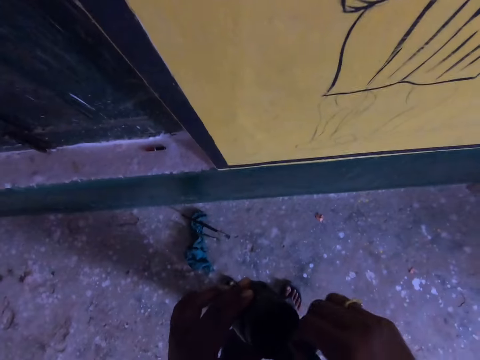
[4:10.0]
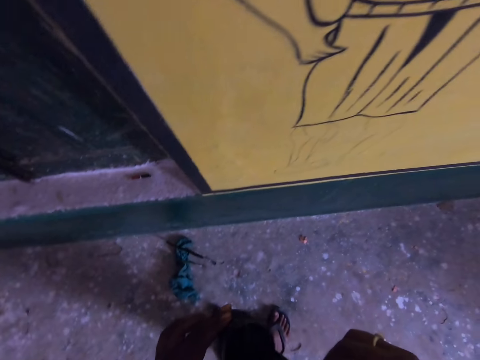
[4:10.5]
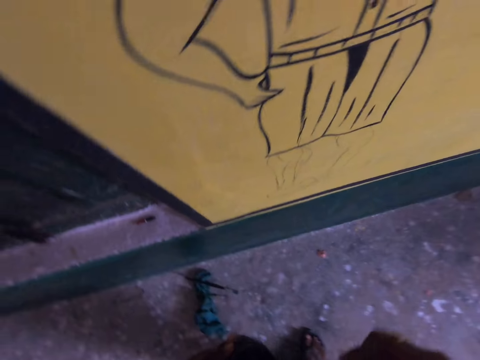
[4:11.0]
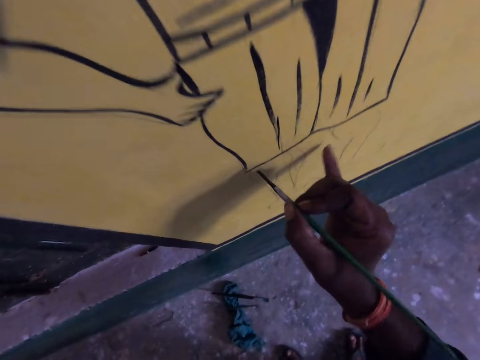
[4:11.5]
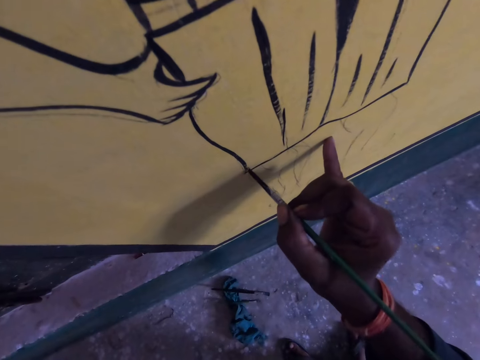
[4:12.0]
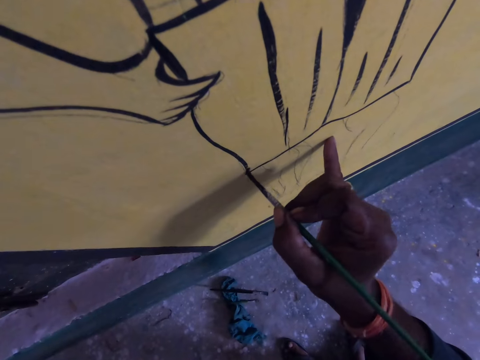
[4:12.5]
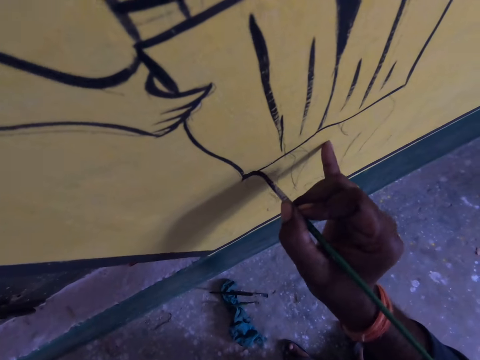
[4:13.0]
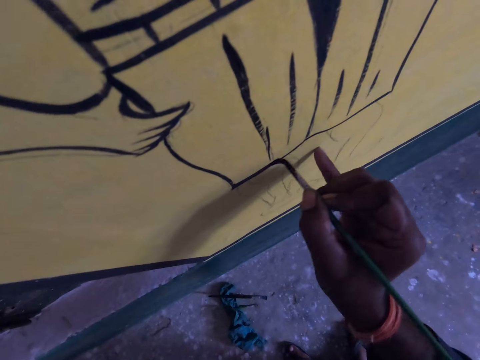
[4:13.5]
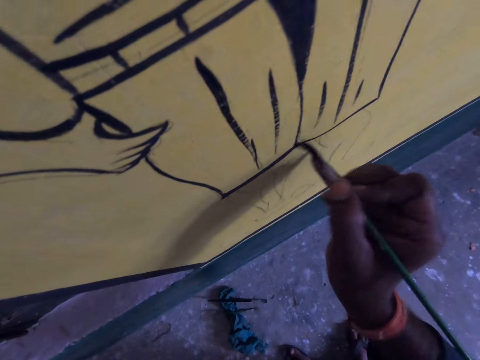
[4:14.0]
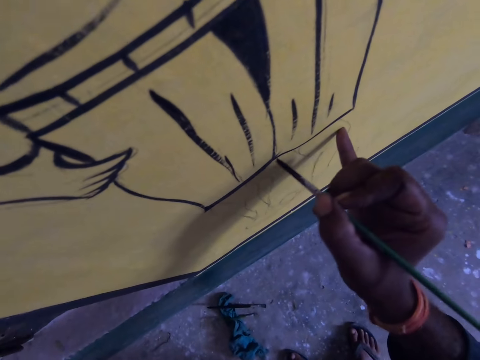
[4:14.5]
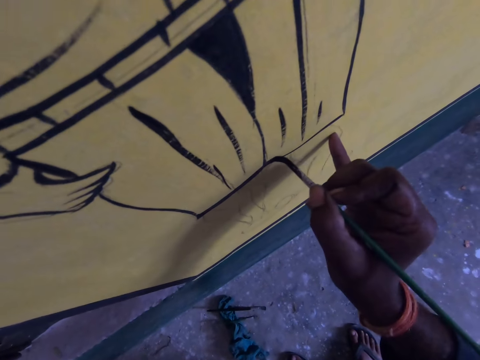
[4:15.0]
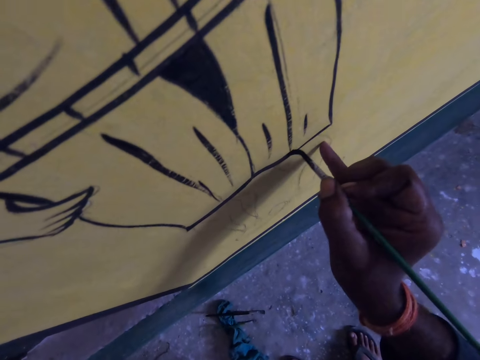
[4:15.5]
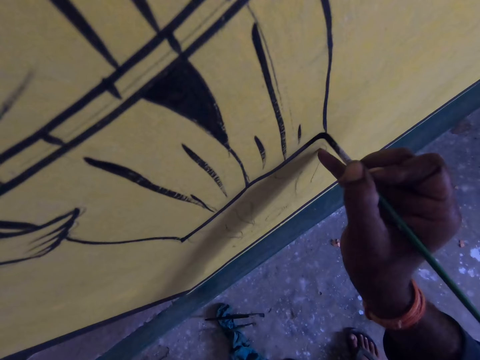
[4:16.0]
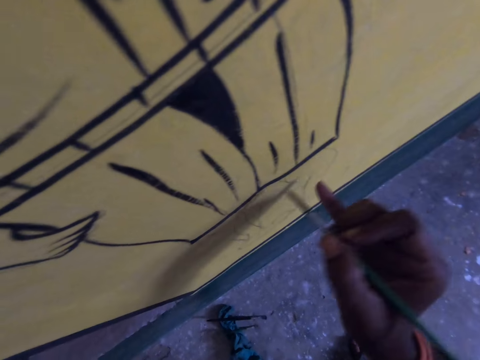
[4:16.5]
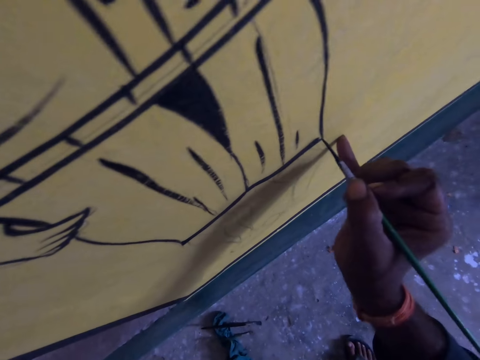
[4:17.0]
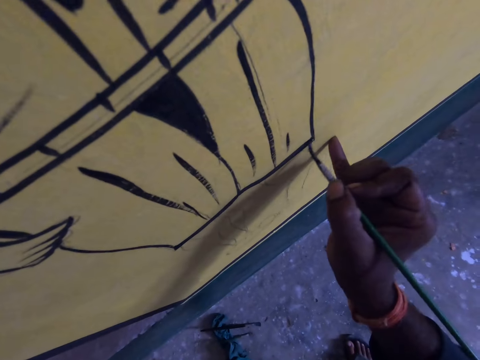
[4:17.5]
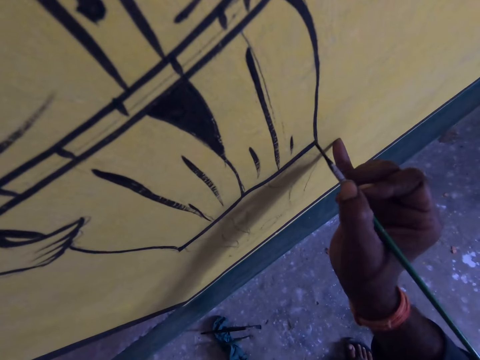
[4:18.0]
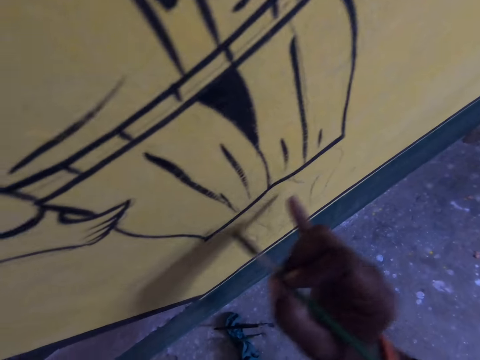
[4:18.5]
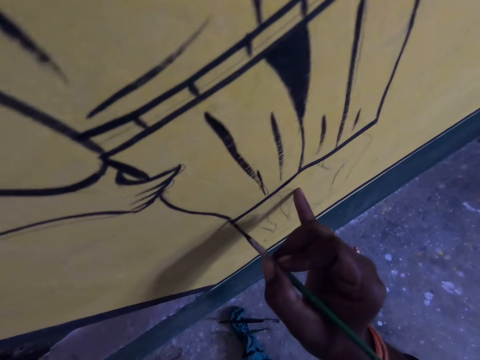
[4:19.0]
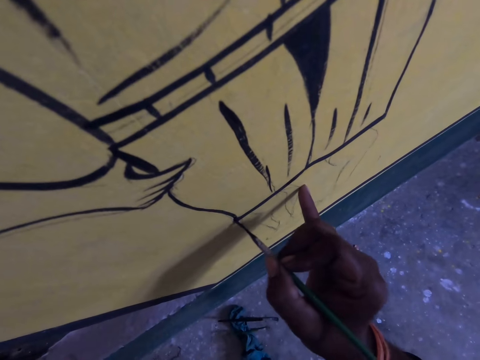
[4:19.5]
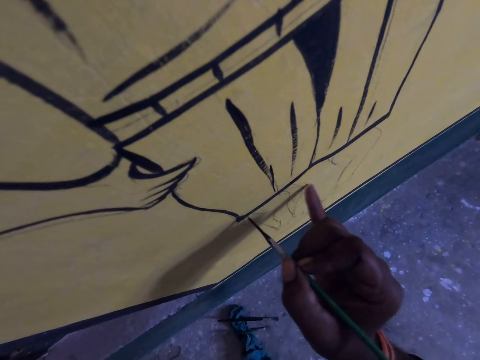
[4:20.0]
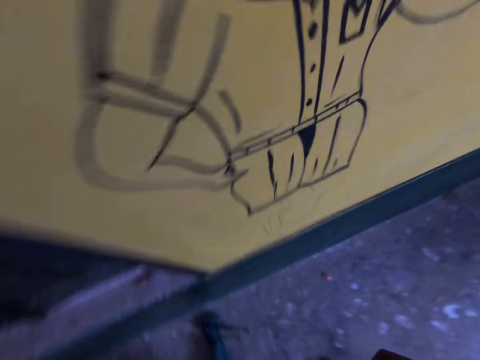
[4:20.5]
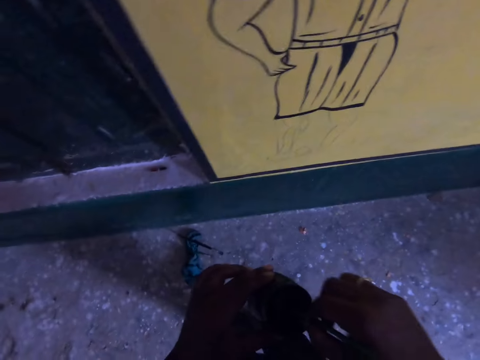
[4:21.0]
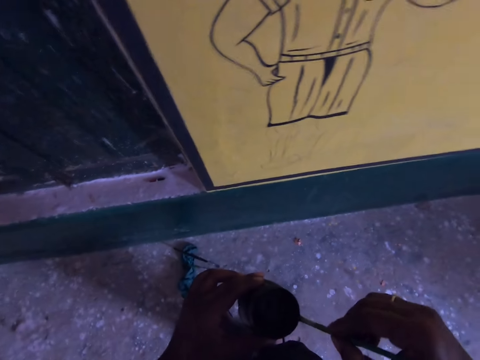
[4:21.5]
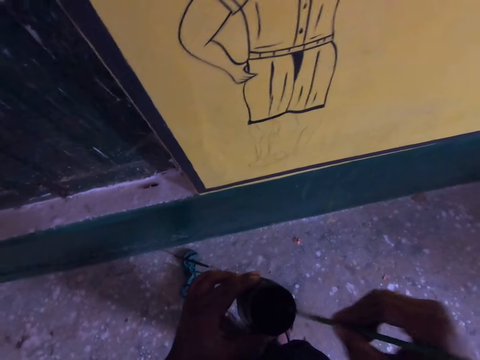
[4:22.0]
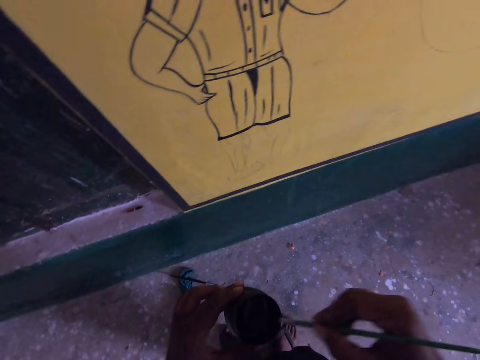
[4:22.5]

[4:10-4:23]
The camera wearer dips the drawing brush into the paint container. They draw on the wall with the drawing brush. They dip the drawing brush into the paint container.

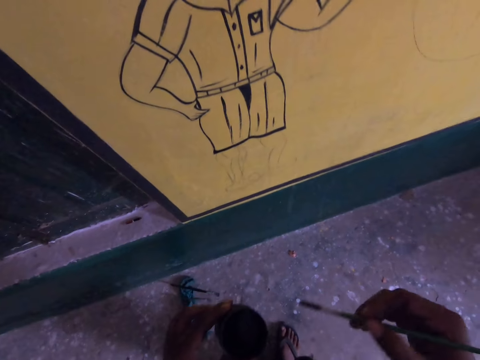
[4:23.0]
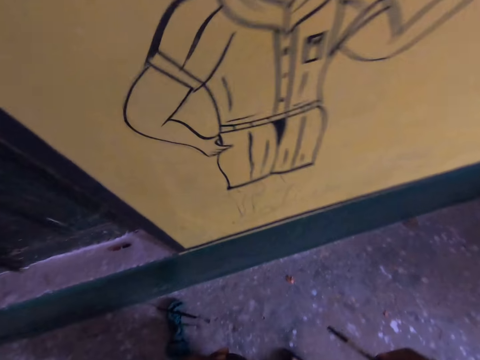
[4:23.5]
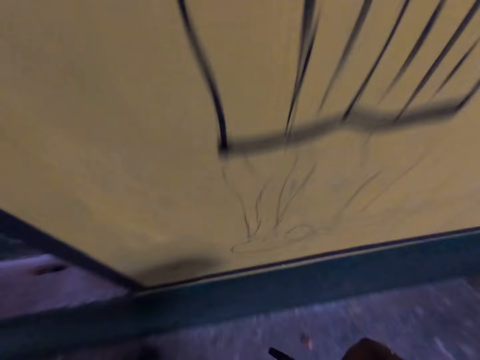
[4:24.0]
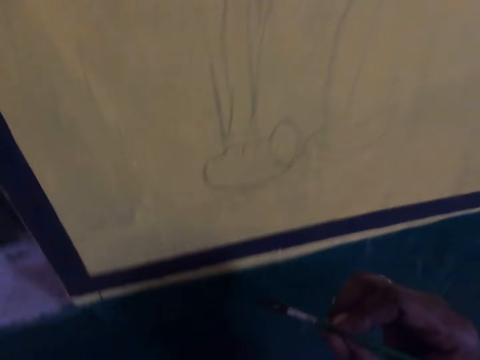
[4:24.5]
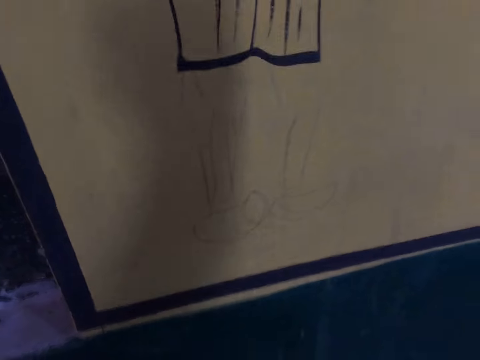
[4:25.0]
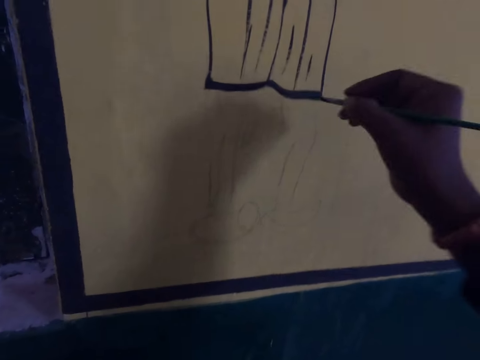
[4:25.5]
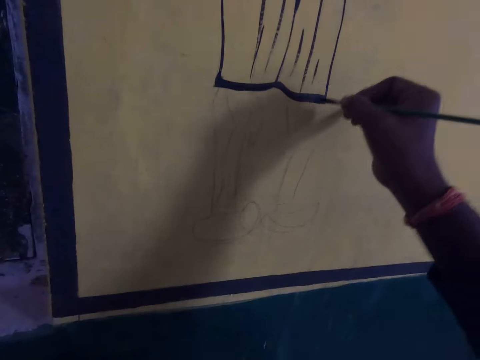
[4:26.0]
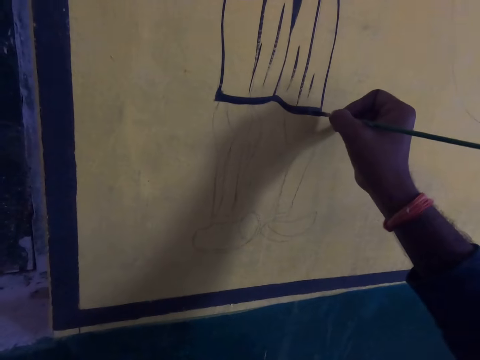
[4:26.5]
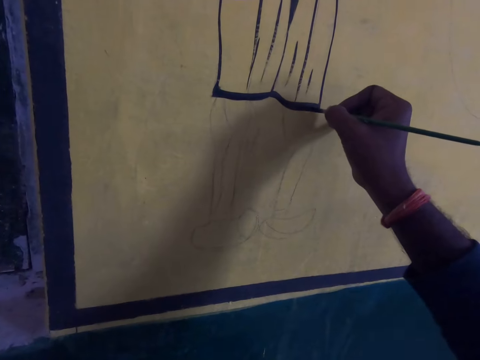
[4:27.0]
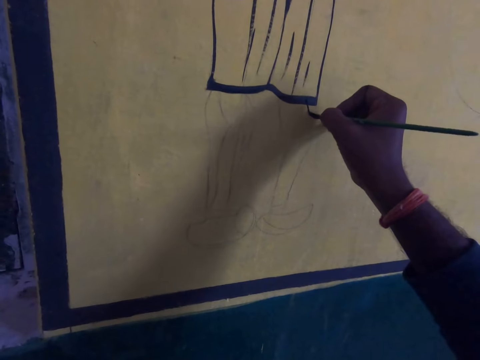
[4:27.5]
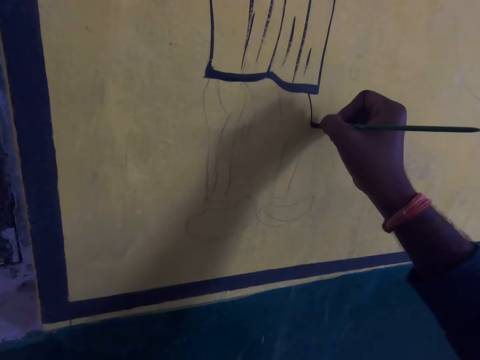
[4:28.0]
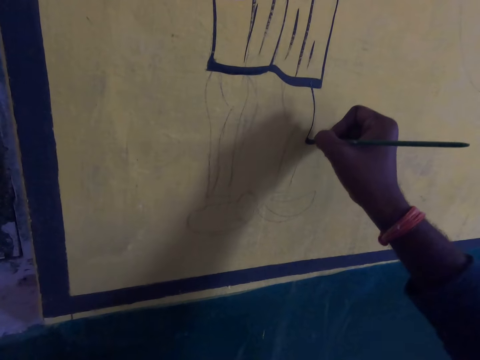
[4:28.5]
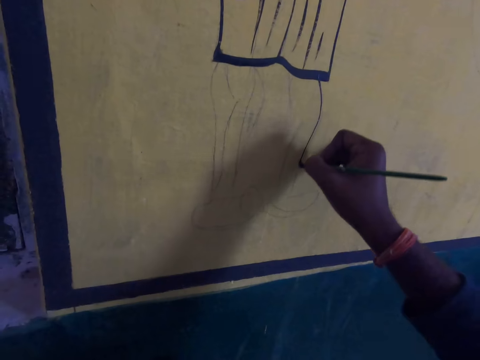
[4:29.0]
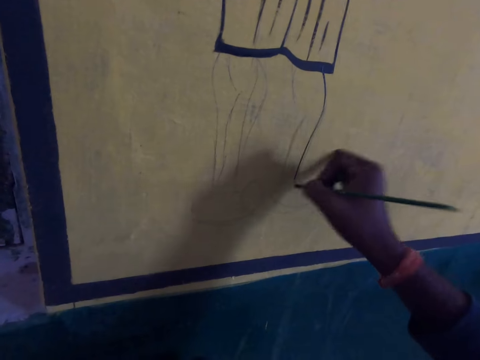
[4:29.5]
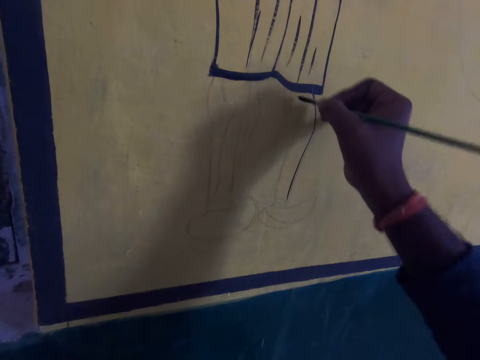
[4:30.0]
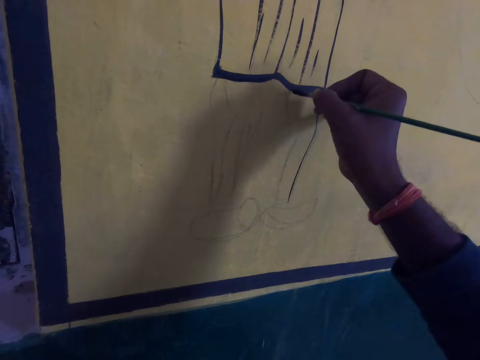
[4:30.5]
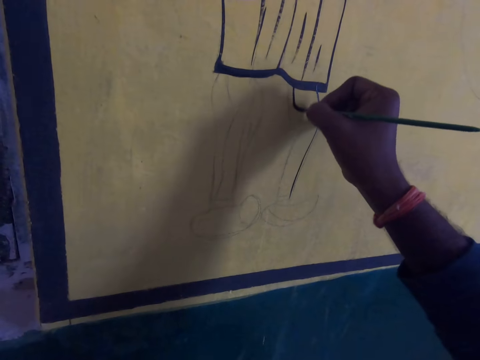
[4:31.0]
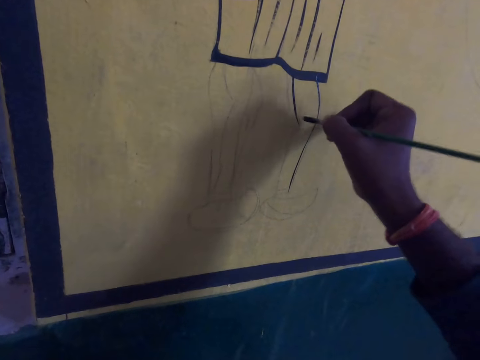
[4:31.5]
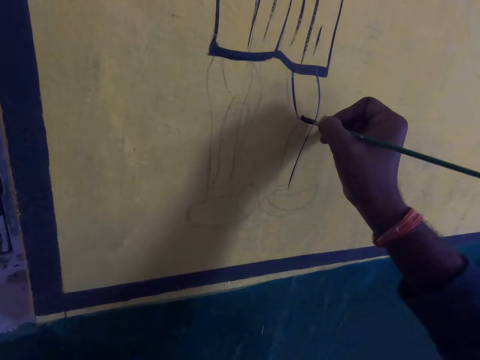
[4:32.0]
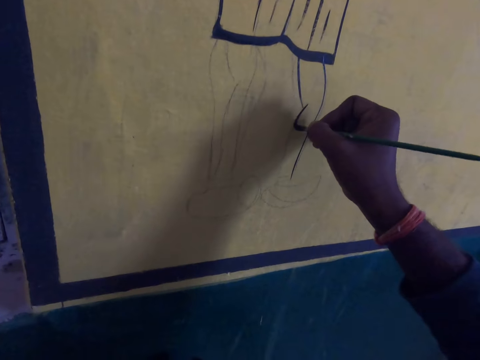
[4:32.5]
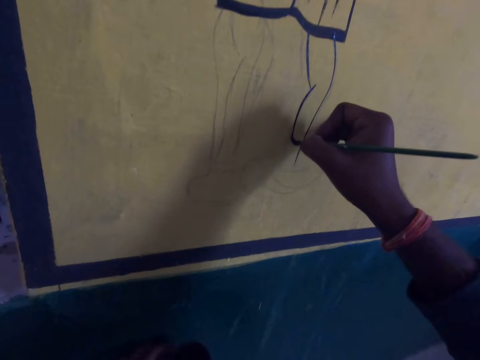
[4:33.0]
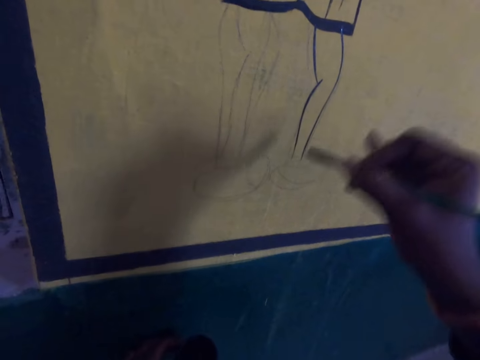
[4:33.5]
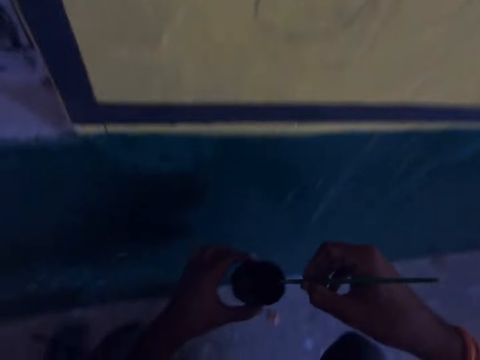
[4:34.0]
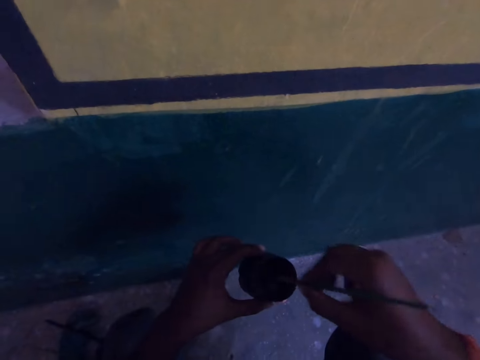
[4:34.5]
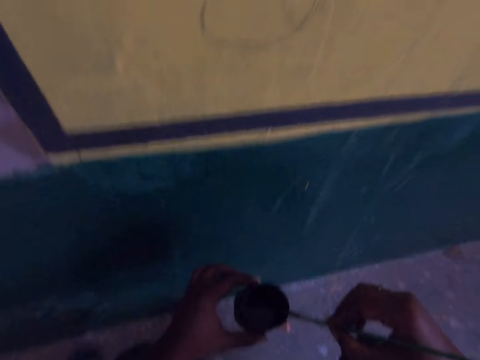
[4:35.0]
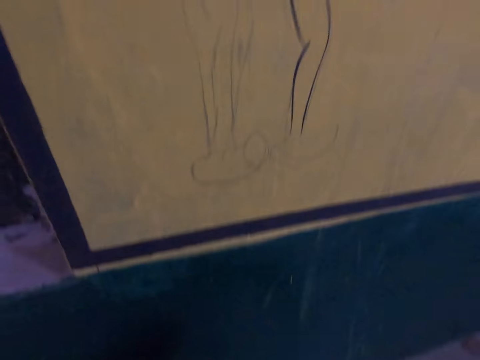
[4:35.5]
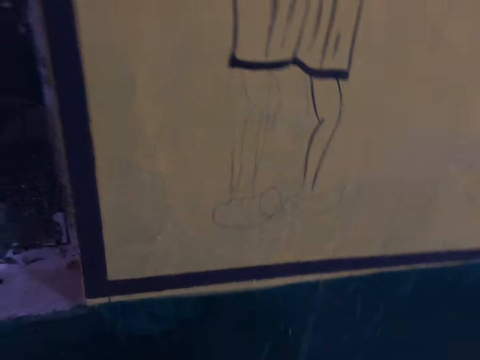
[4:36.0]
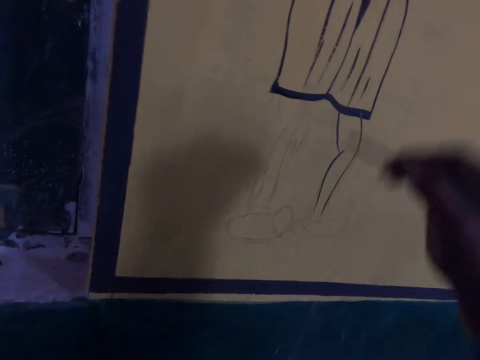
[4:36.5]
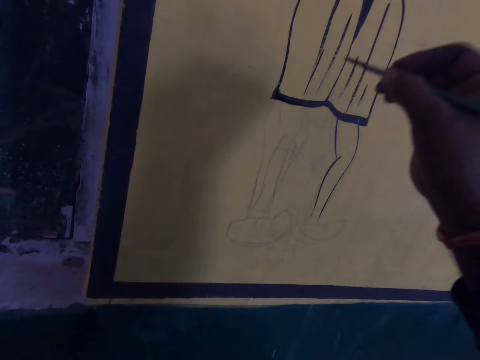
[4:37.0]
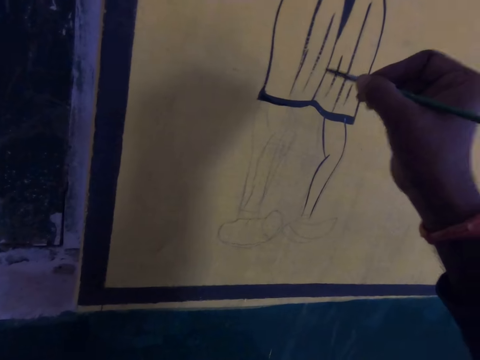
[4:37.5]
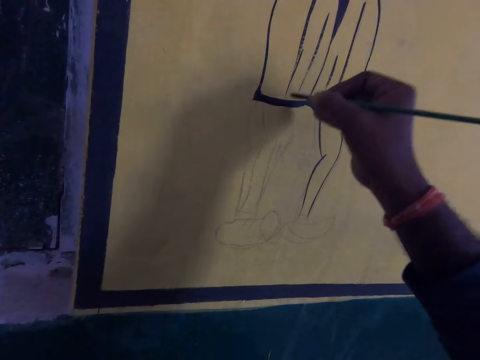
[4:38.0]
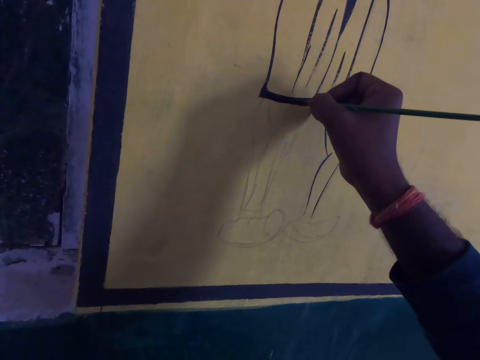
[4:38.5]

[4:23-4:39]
The camera wearer squats. They draw on the wall with the drawing brush. They dip the drawing brush into the paint container. They draw on the wall with the drawing brush.
